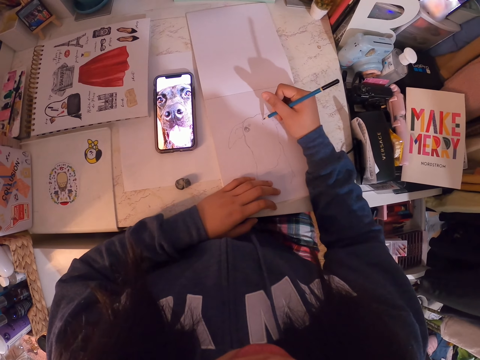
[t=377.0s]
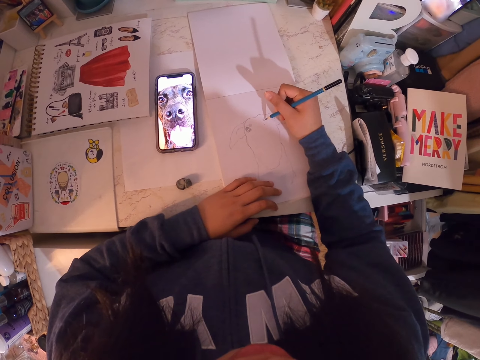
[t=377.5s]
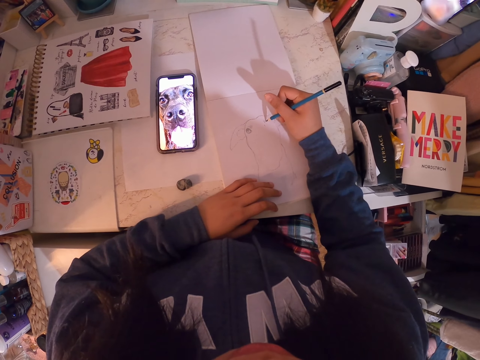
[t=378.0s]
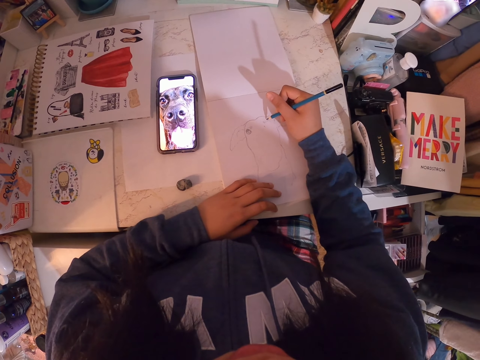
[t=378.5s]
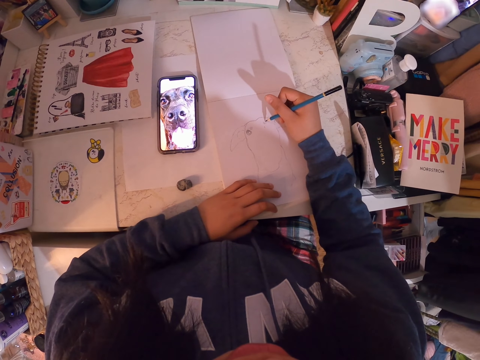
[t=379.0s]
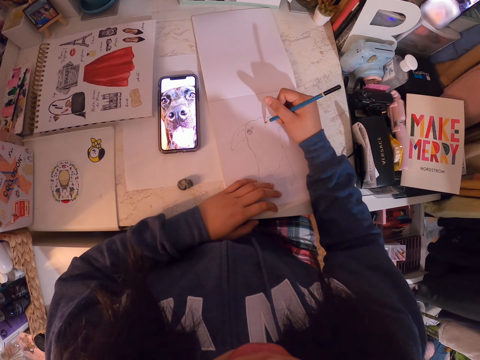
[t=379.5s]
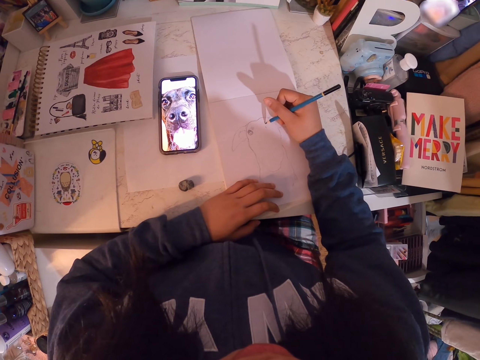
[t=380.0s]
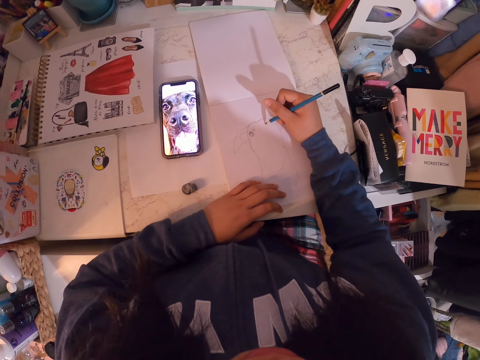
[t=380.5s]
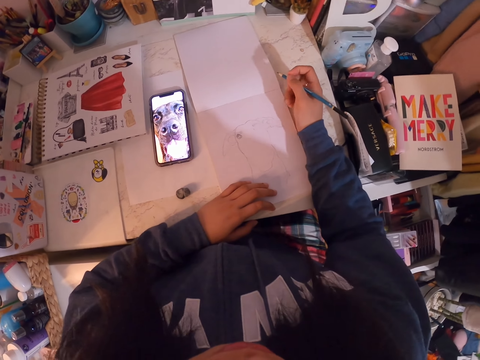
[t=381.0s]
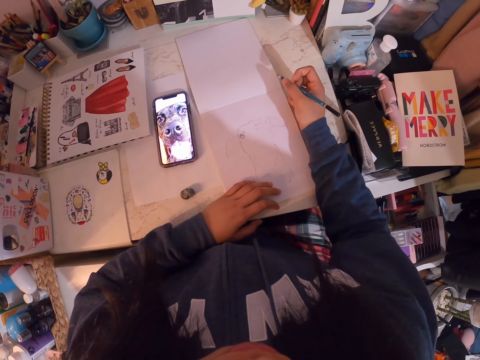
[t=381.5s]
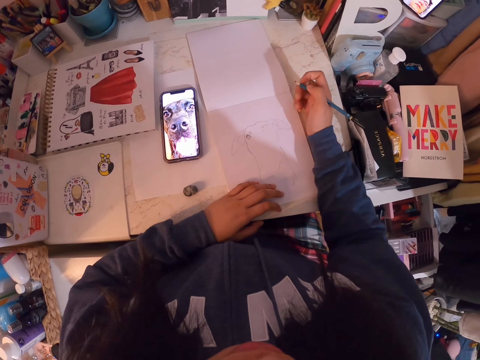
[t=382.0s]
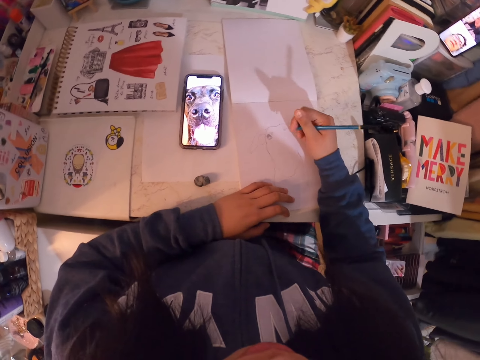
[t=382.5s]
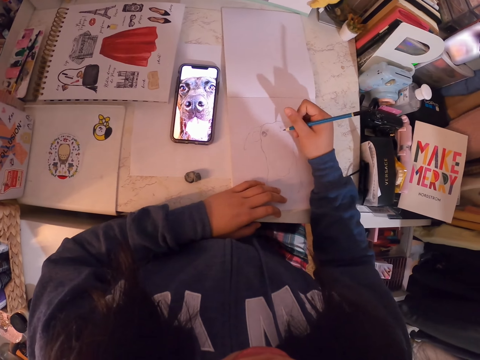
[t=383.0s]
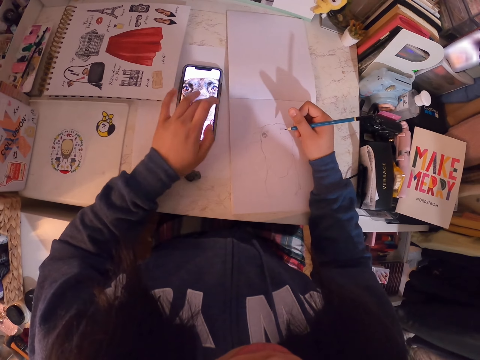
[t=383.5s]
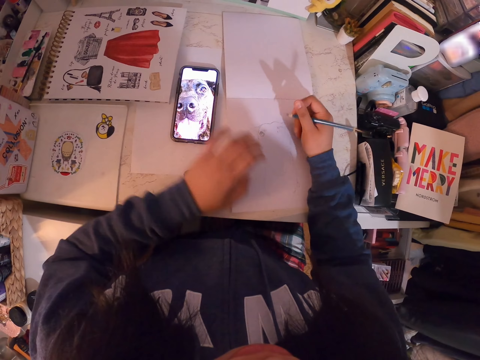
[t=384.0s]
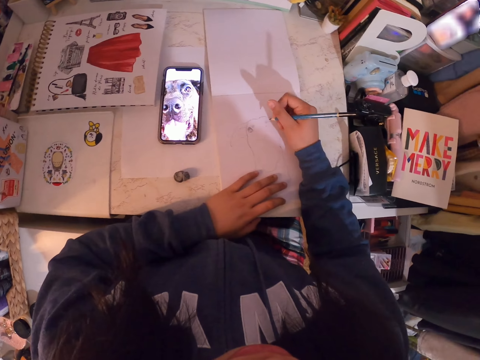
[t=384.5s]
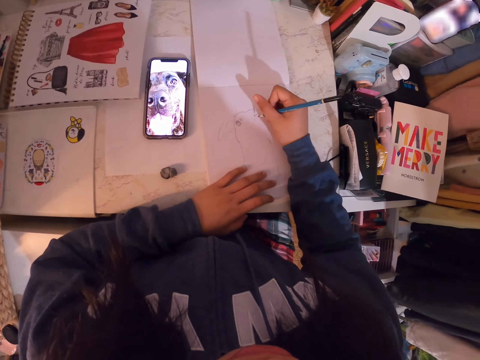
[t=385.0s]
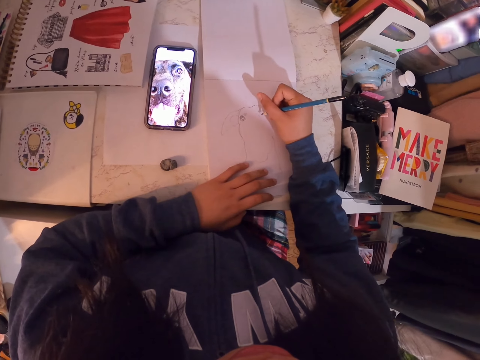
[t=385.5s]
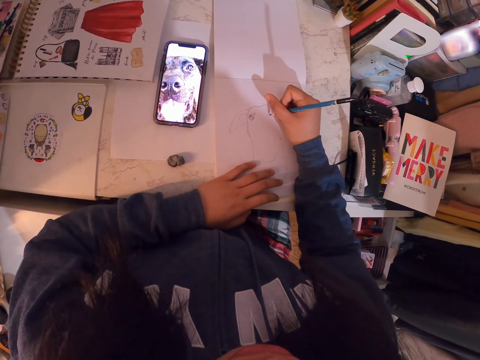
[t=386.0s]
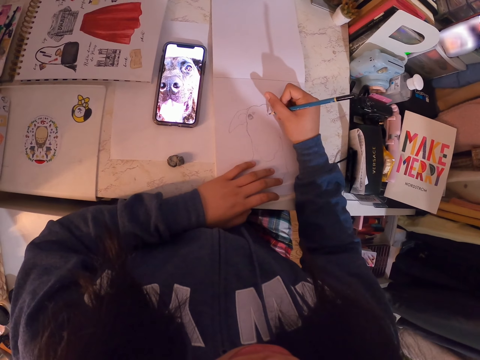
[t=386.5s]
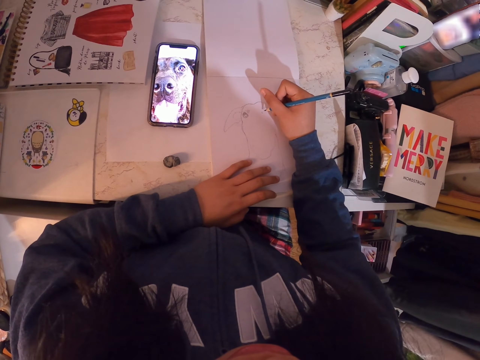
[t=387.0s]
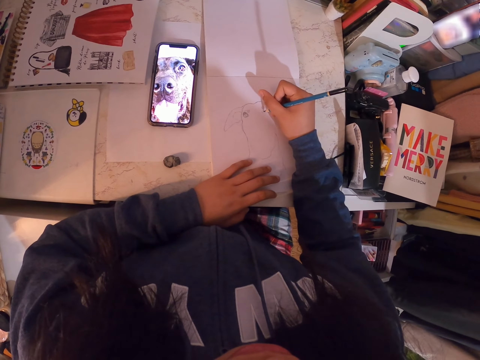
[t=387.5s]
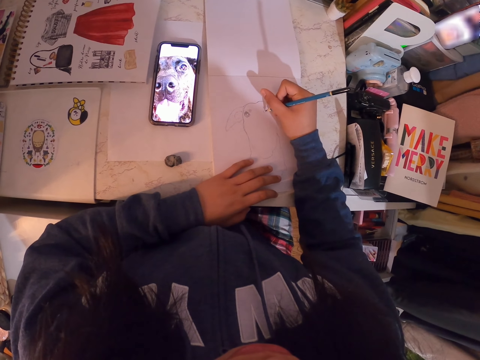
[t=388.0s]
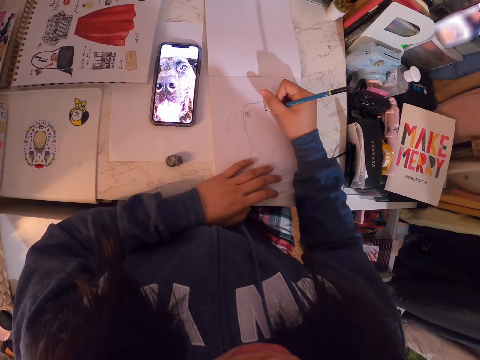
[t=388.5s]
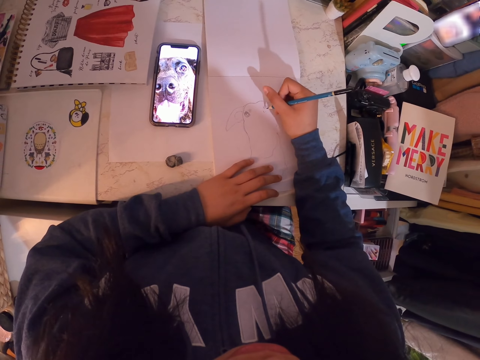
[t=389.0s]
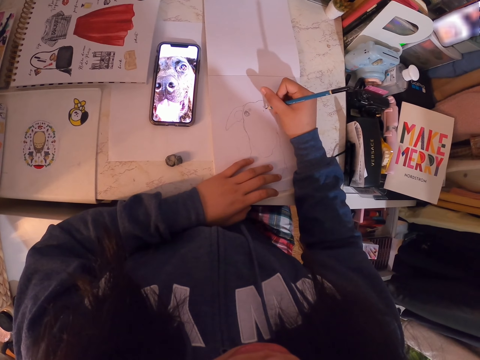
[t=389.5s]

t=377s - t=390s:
The camera wearer holds the pencil. They draw on the book. They adjust the picture in the phone. They scroll the phone. They put the hand on the book. They draw in the art book with the art pencil.

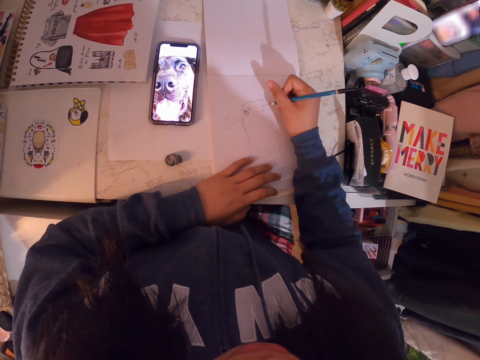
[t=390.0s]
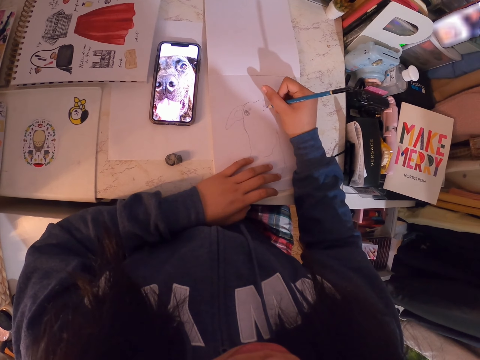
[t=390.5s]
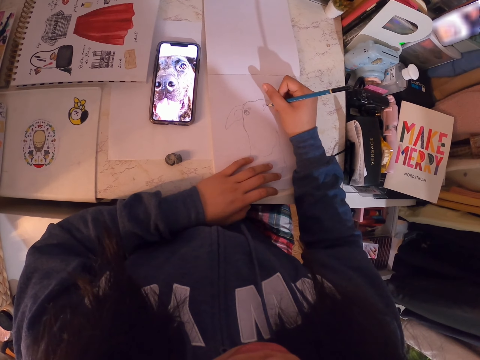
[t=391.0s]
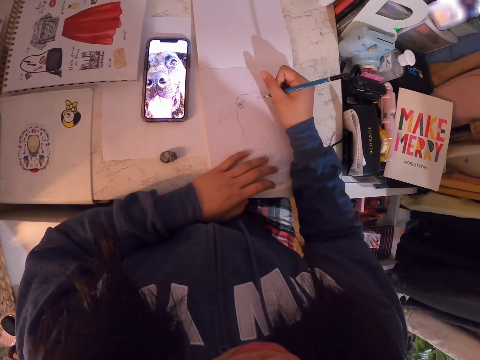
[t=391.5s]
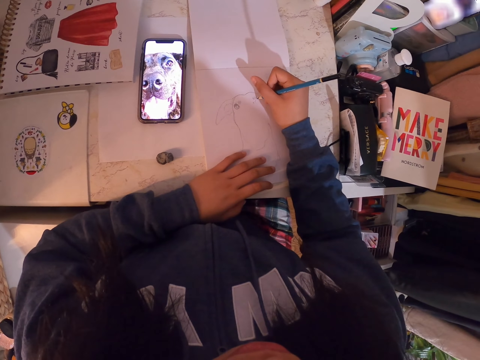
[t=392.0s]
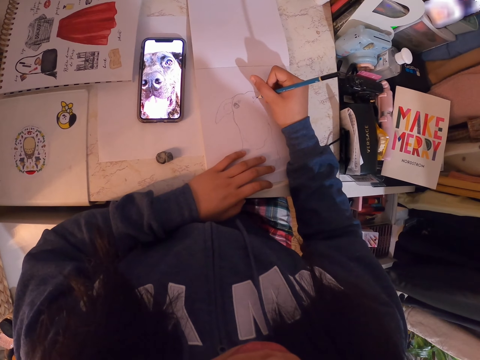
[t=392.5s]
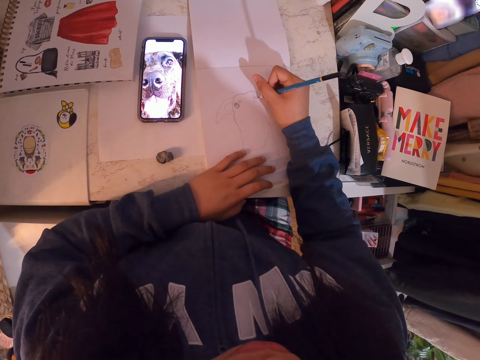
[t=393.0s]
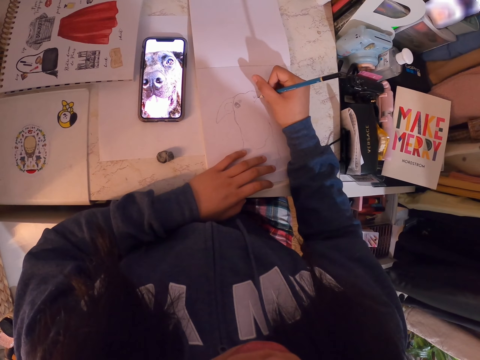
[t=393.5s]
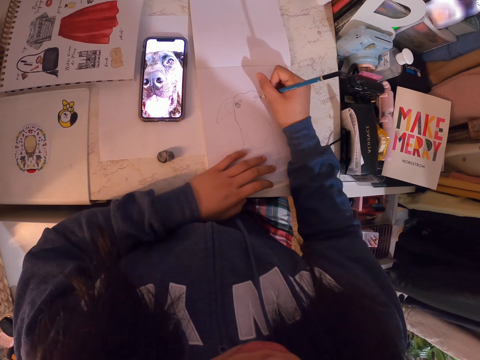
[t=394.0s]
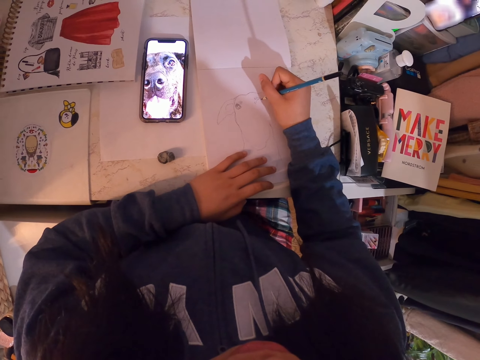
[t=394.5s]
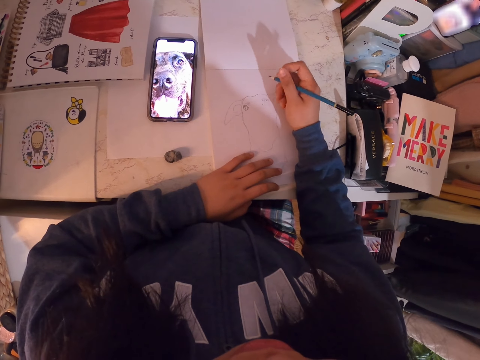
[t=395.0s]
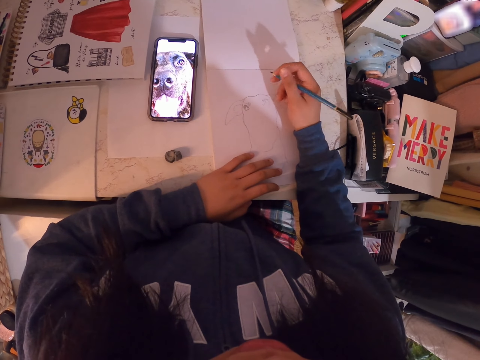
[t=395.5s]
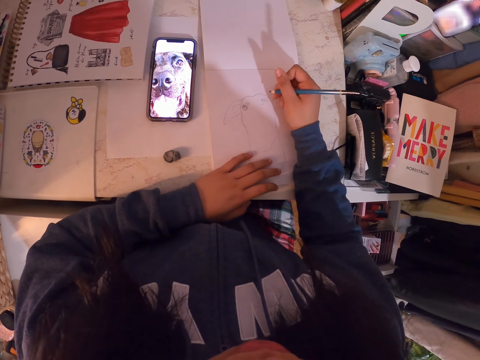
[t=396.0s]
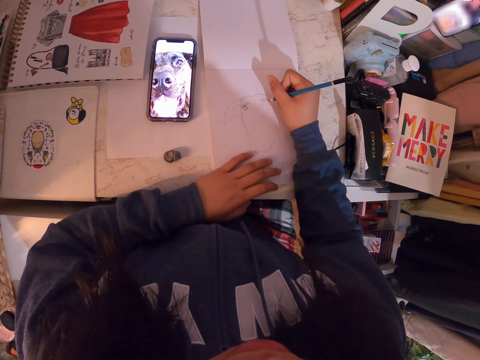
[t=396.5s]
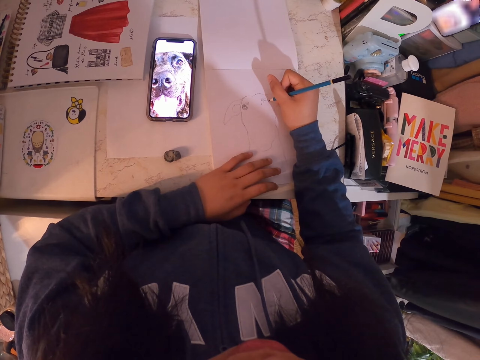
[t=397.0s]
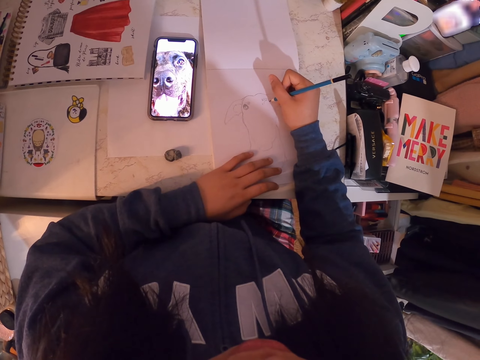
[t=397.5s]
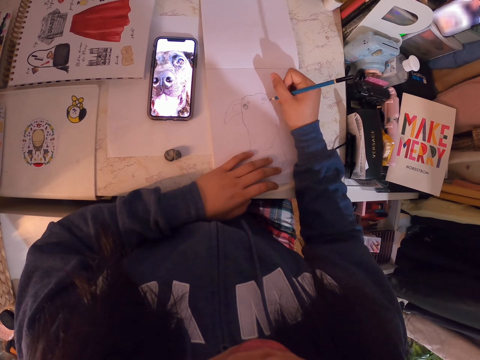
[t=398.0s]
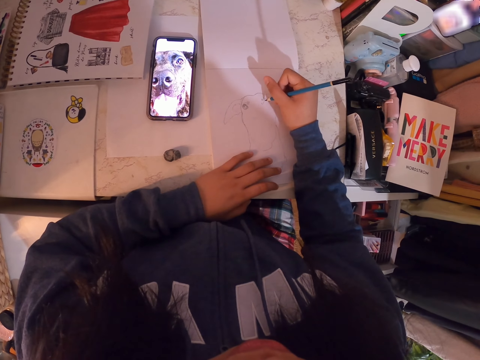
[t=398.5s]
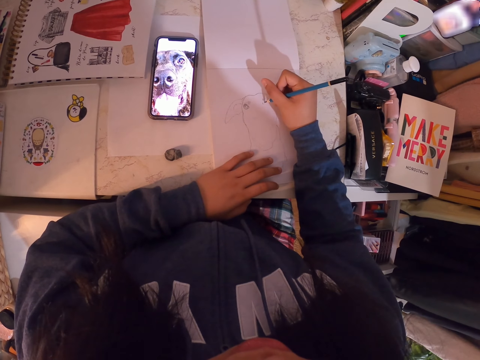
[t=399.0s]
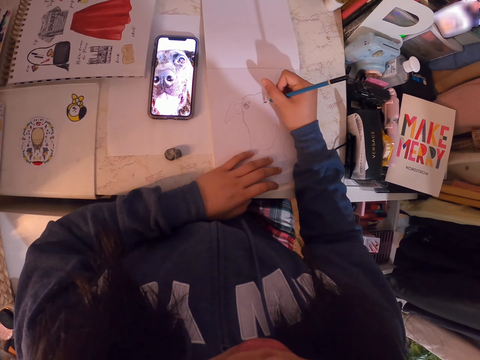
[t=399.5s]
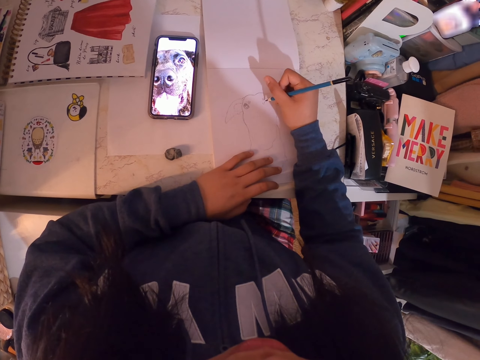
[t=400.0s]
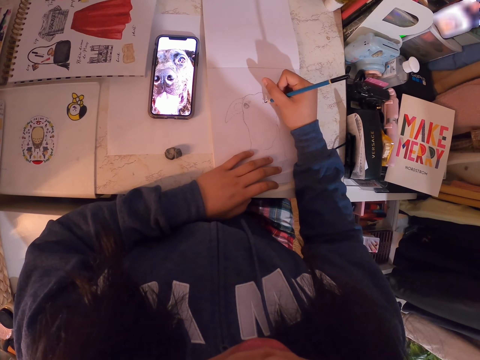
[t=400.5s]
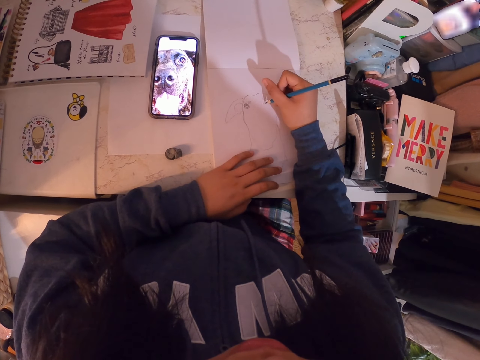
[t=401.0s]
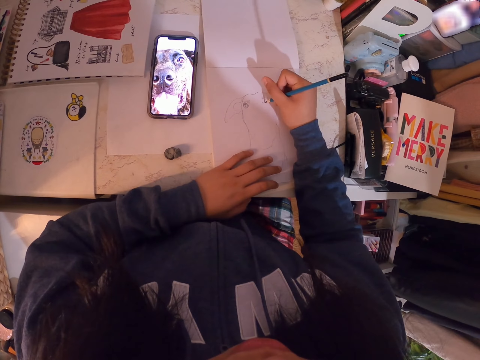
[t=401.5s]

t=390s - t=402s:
The camera wearer adjusts the pencil. They hold the pencil. They draw in the art book with the art pencil.

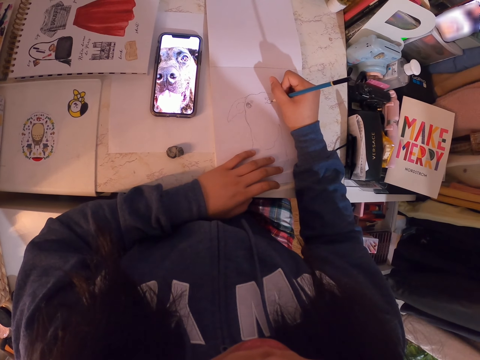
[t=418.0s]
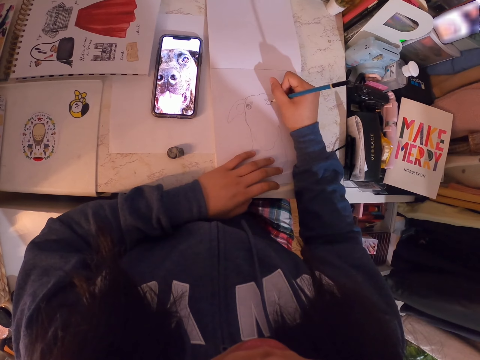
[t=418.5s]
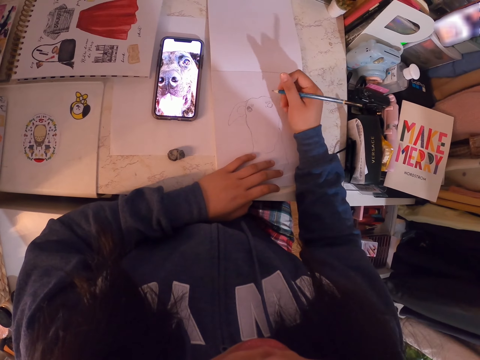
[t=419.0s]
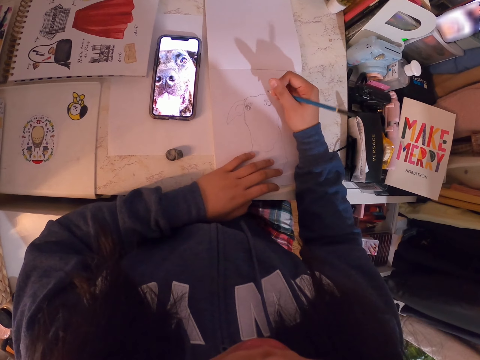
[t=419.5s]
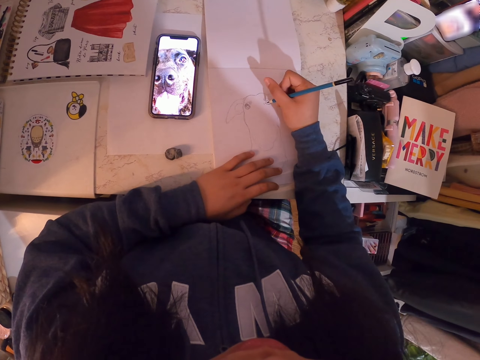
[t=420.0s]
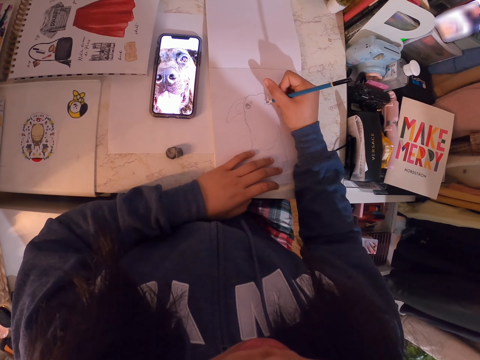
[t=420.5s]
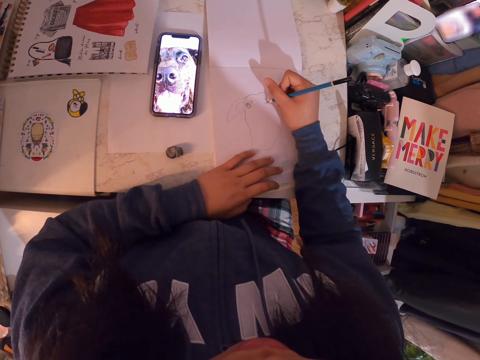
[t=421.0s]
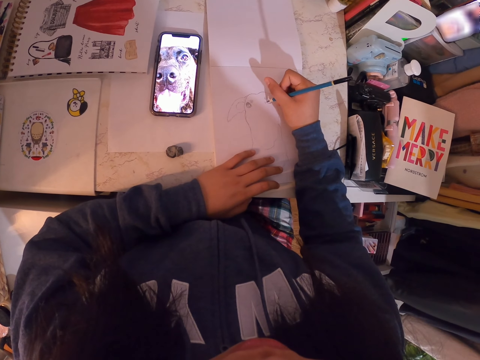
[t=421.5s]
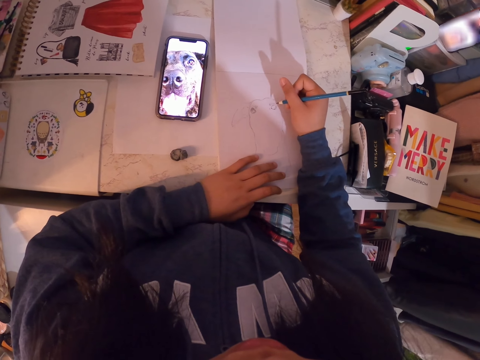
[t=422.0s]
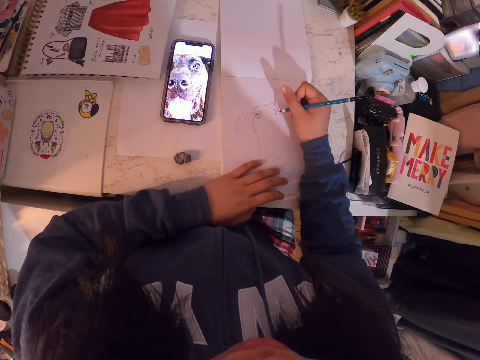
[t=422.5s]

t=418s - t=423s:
The camera wearer holds the pencil. They draw on the book.
